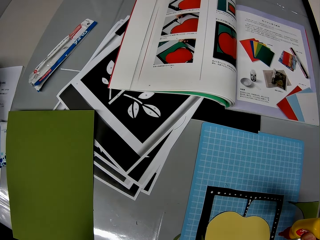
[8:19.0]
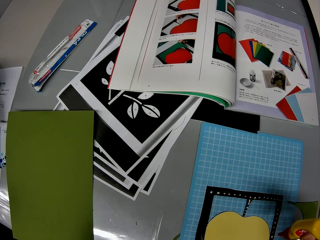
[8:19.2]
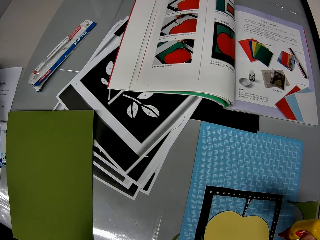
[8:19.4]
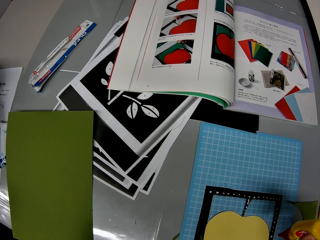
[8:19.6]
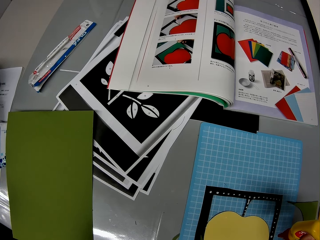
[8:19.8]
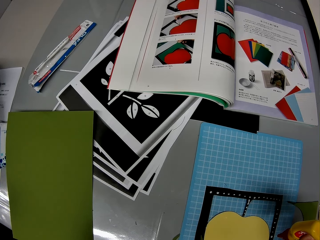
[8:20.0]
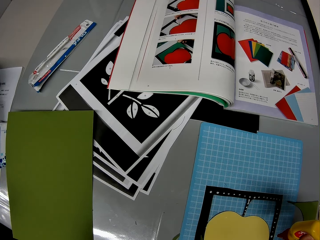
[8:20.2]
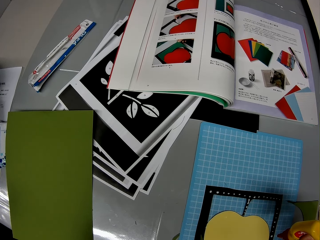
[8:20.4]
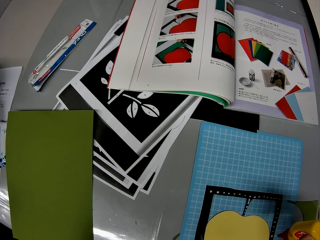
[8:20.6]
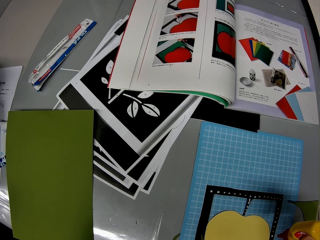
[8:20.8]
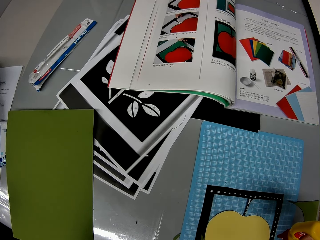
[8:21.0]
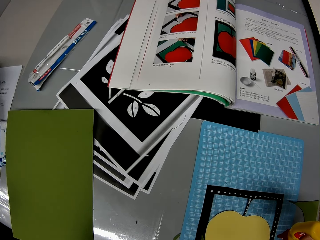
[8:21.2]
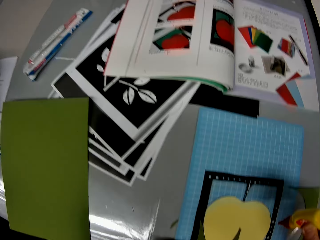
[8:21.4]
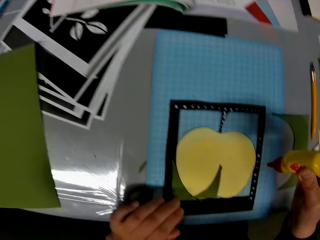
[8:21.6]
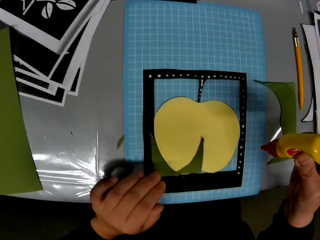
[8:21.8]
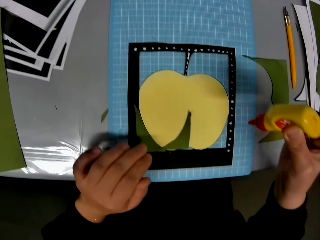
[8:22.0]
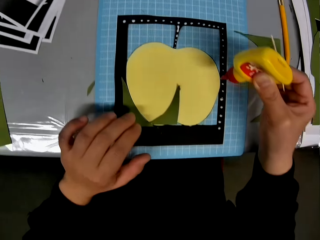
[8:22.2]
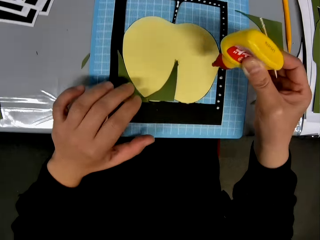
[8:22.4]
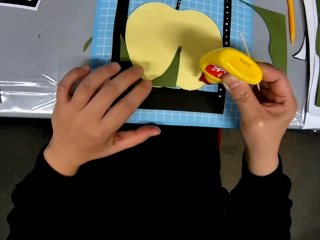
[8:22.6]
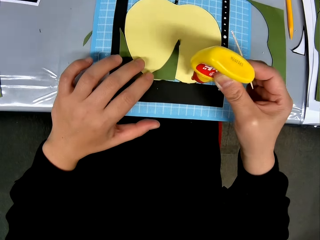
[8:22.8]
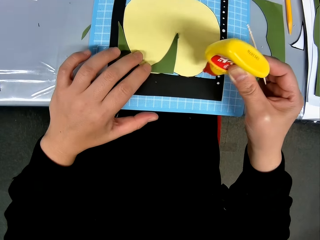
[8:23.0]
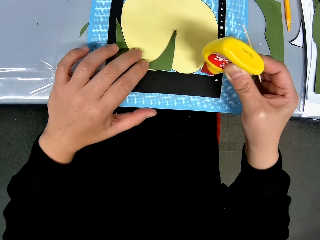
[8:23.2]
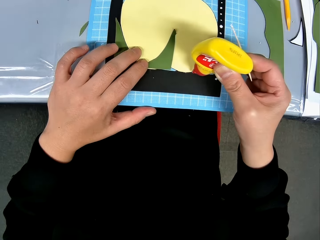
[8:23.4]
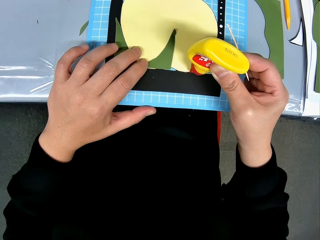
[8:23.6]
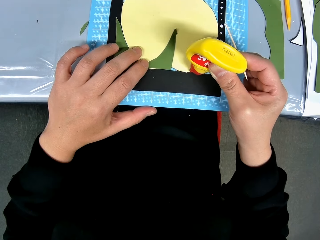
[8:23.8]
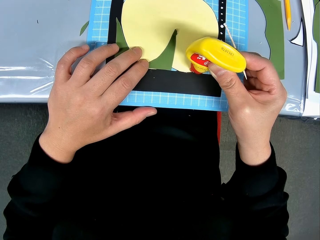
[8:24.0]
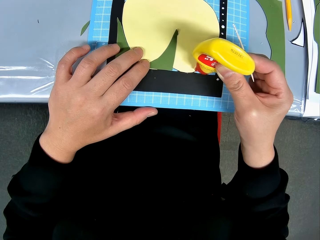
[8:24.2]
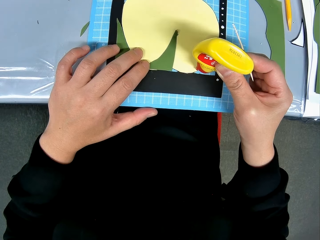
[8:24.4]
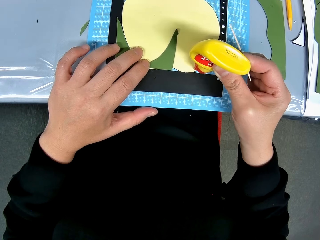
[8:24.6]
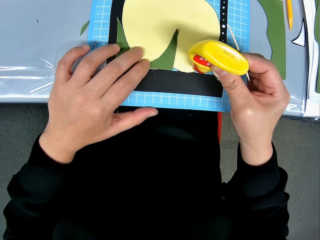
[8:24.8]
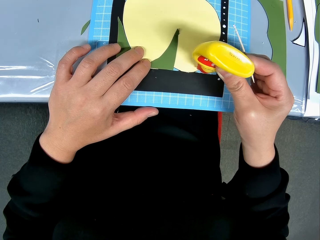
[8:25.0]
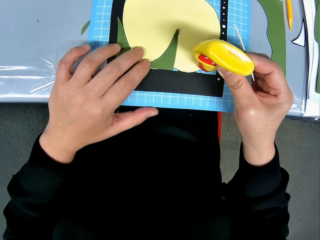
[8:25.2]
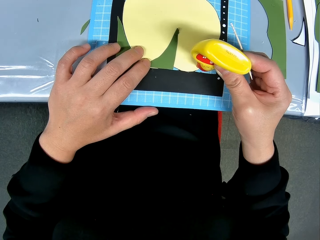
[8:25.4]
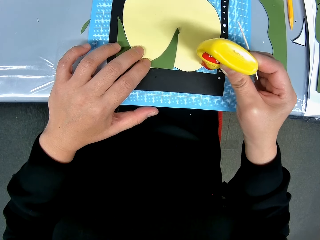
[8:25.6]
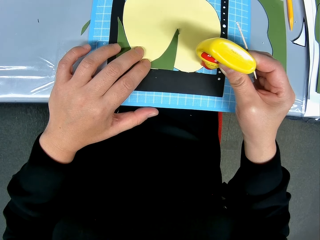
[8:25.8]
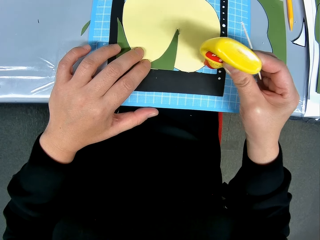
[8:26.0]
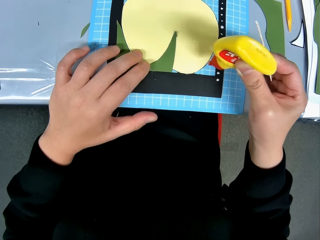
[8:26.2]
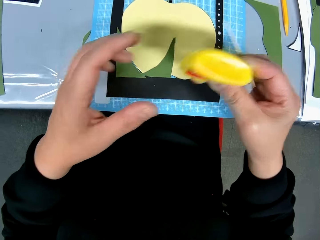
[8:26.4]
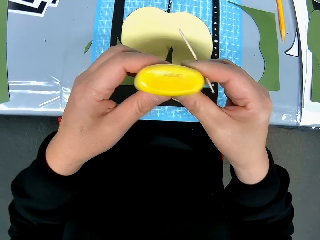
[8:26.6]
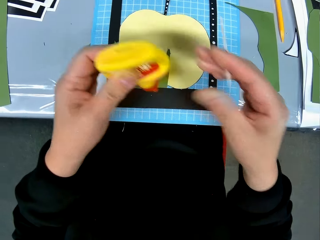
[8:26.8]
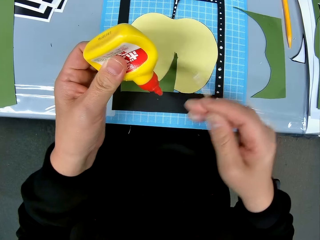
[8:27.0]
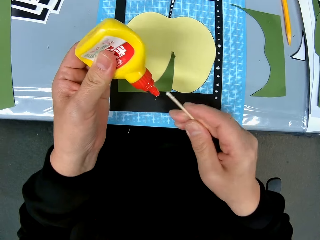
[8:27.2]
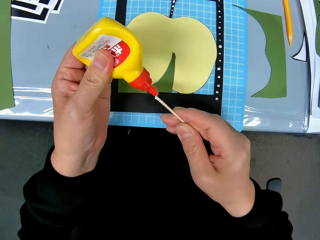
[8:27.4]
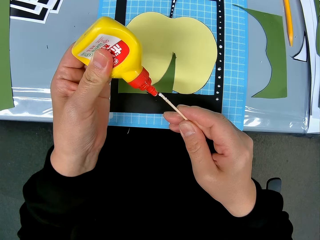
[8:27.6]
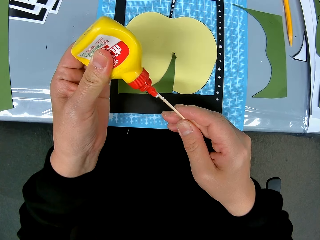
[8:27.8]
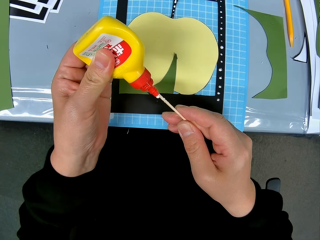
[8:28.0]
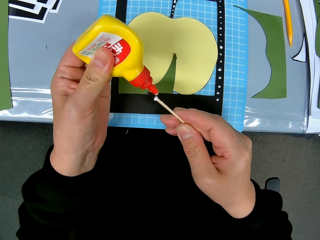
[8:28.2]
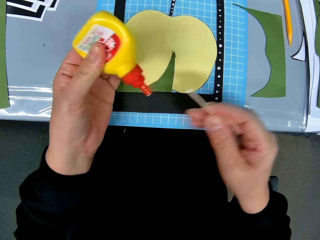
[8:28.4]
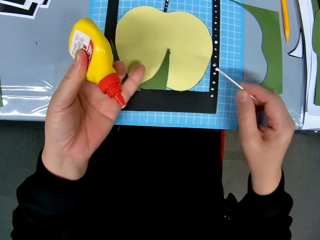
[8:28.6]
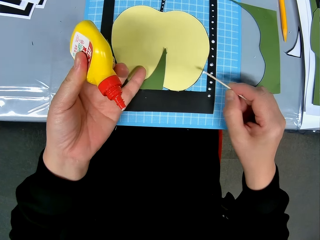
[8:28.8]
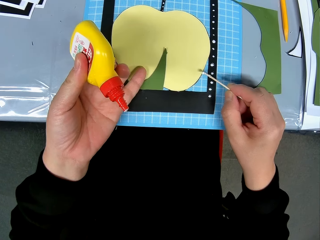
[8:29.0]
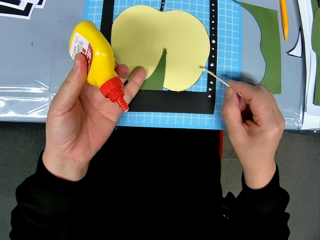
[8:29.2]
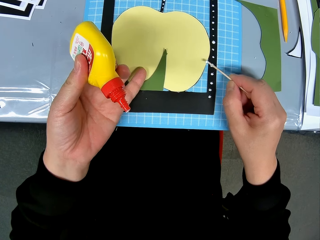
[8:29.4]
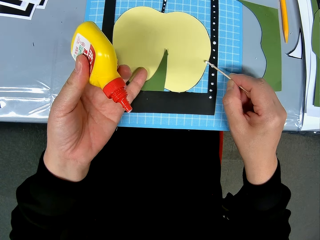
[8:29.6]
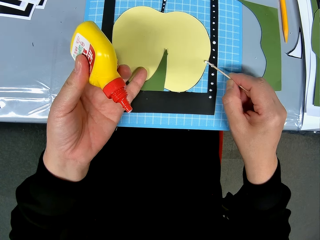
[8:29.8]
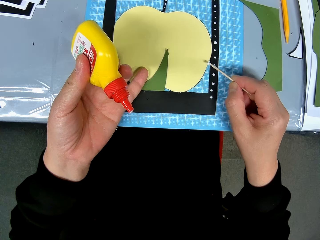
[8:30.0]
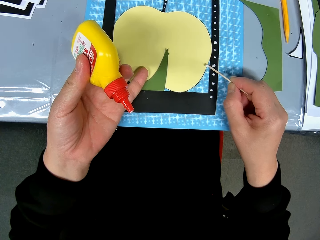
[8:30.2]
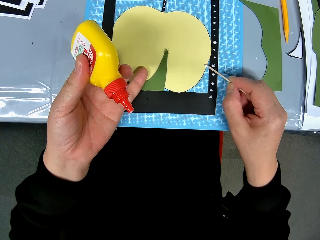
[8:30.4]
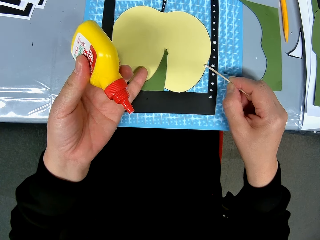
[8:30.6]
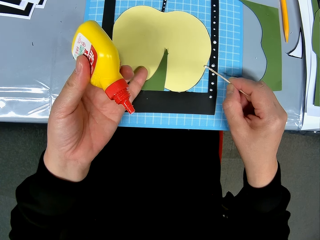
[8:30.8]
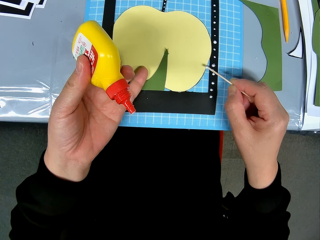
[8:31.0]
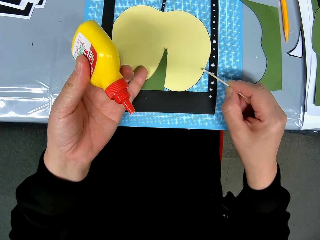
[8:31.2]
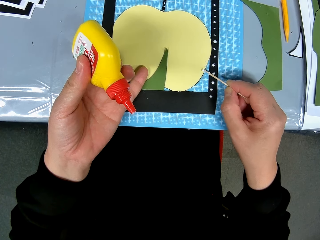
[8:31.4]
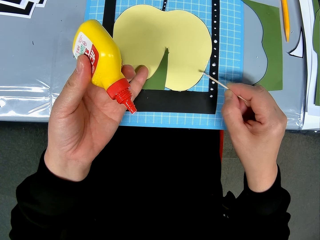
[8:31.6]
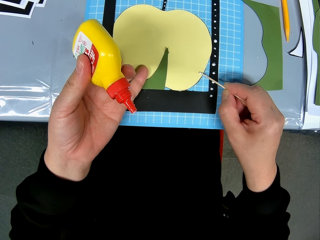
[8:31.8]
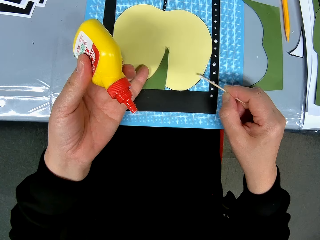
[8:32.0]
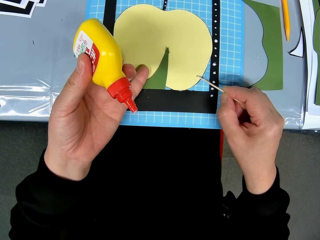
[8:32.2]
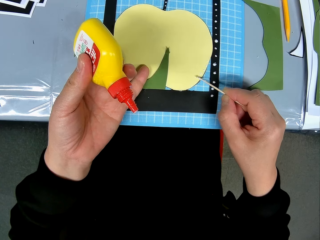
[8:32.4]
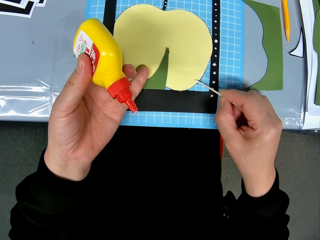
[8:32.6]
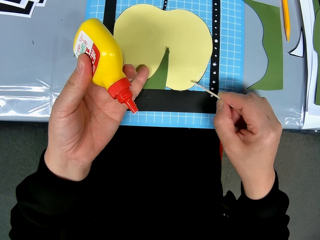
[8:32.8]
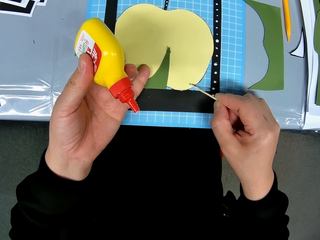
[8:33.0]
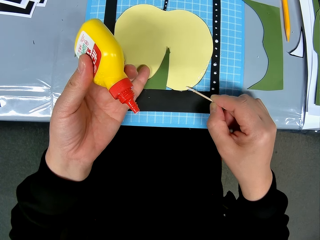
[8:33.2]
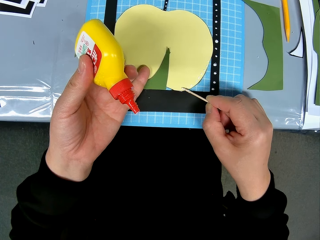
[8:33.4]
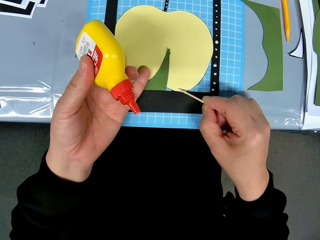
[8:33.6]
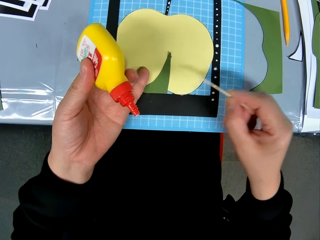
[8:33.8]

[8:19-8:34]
The camera wearer removes glue from the tin with the tin lid. They apply glue on the paperboard.

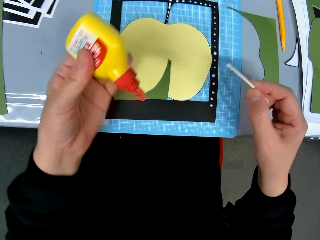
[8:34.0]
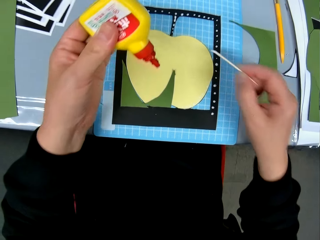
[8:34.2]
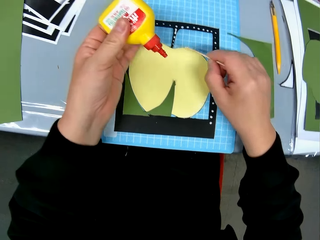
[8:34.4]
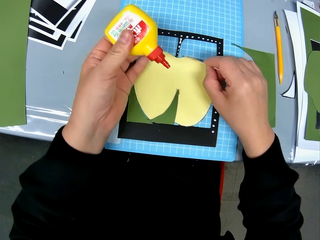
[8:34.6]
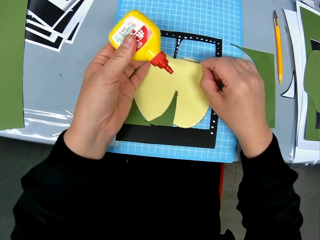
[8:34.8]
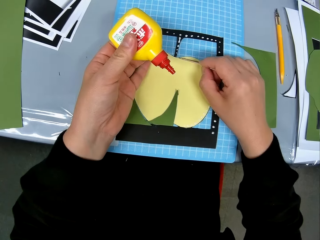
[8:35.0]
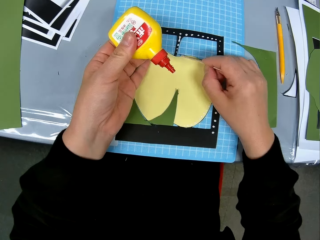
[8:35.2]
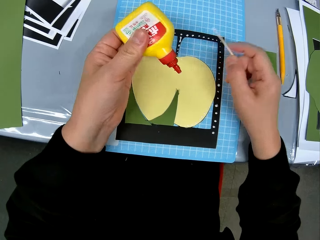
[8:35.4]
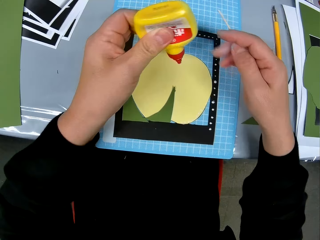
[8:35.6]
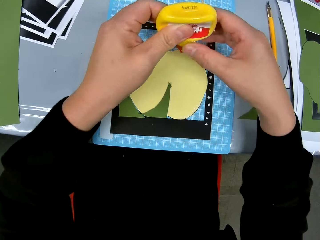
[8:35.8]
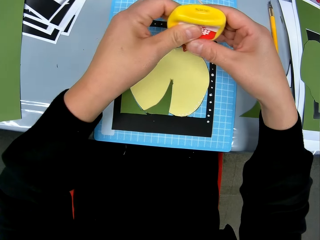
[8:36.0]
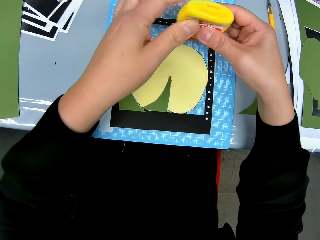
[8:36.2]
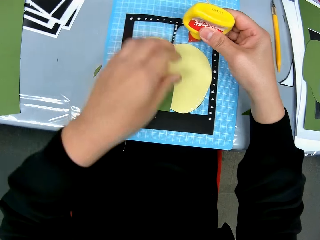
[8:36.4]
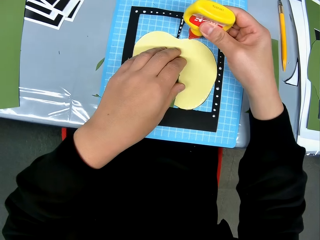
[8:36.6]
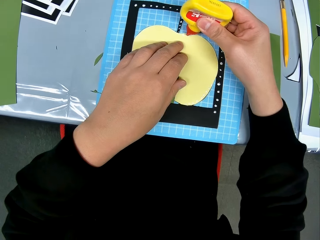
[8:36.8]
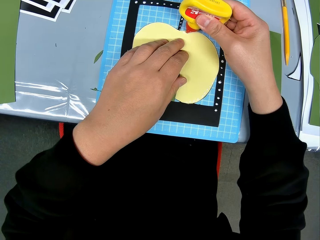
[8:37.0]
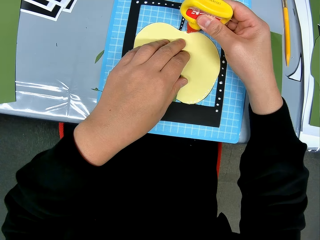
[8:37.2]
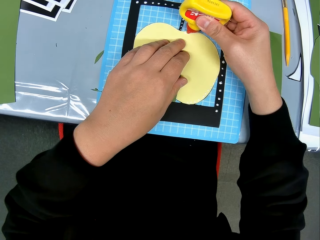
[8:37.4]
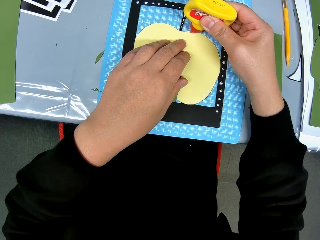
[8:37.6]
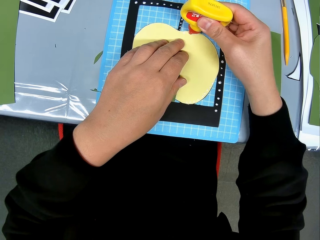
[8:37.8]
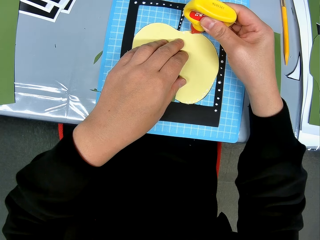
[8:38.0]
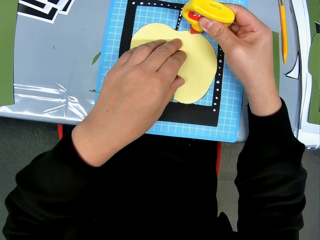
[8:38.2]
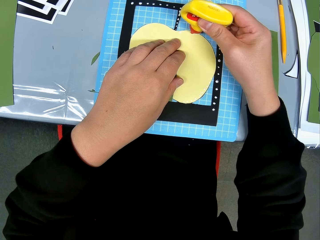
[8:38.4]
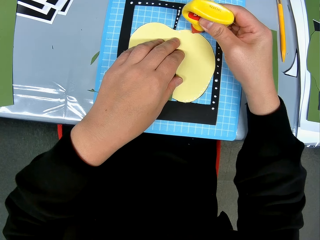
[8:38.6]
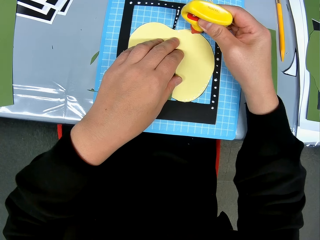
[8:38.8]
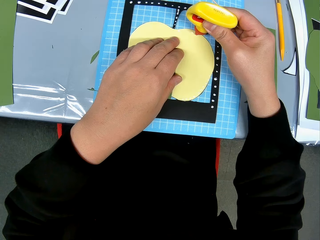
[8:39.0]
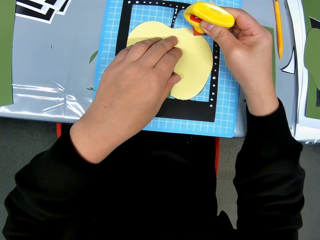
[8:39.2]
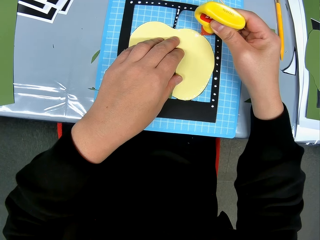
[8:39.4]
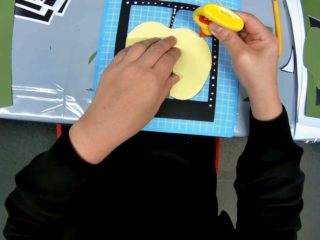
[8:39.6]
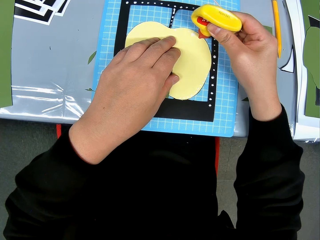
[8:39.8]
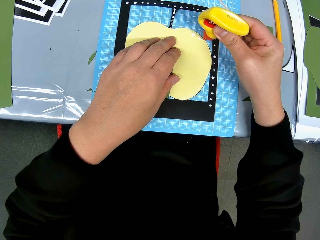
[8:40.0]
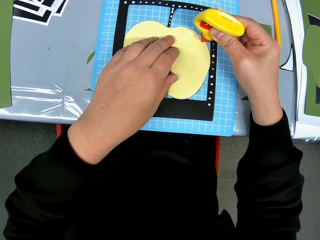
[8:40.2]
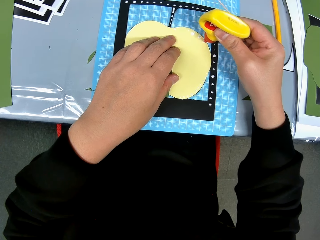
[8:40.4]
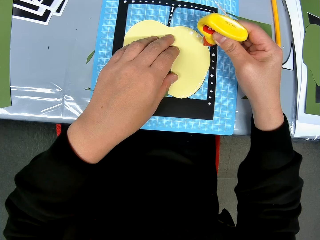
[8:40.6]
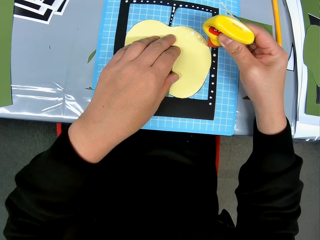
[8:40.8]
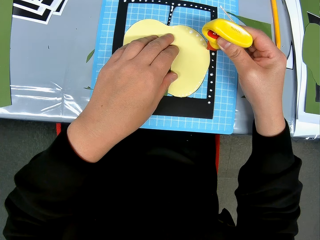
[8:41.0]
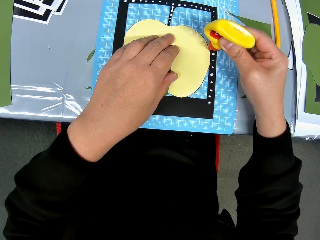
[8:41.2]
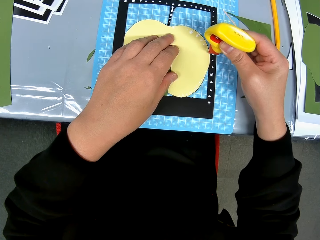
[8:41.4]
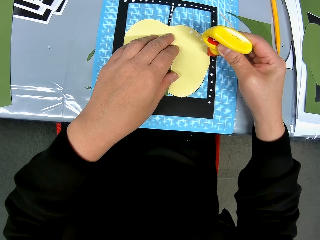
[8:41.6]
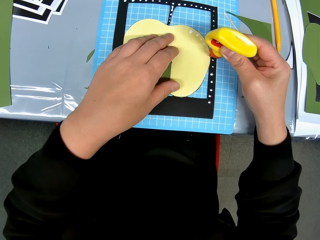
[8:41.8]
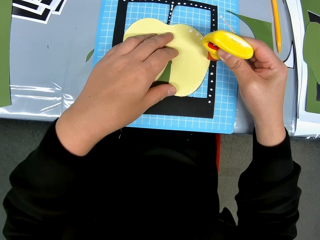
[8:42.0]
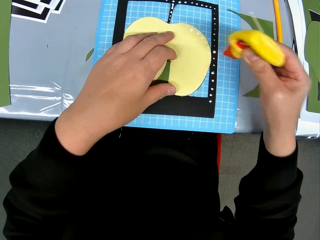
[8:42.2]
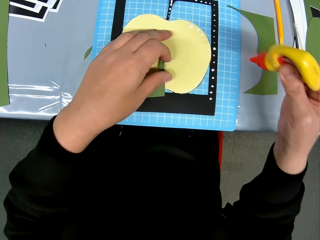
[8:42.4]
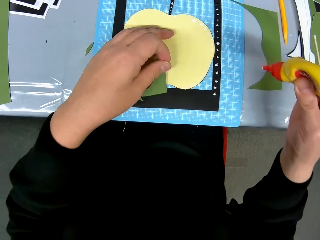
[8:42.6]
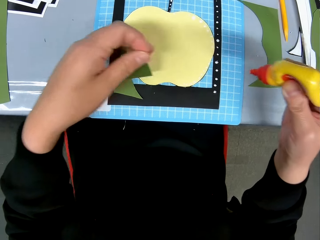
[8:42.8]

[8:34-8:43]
The camera wearer presses the glue tin. They apply glue on the paperboard.
